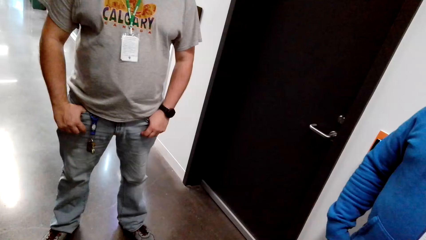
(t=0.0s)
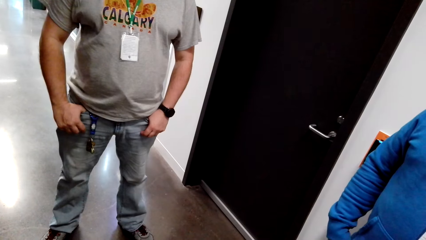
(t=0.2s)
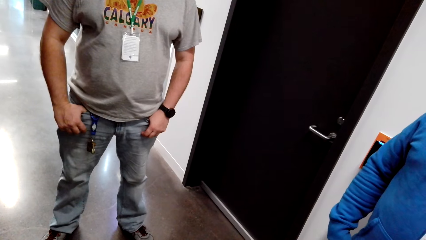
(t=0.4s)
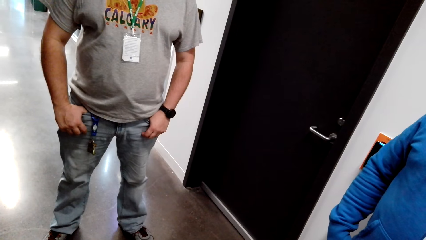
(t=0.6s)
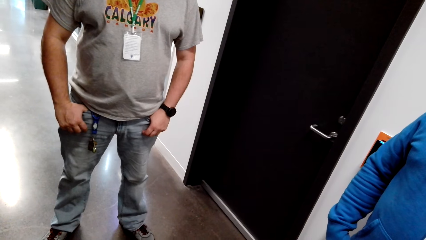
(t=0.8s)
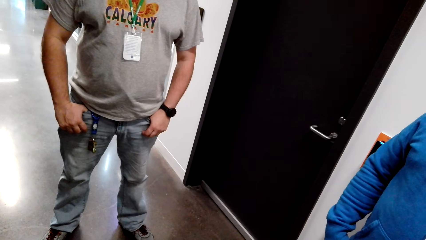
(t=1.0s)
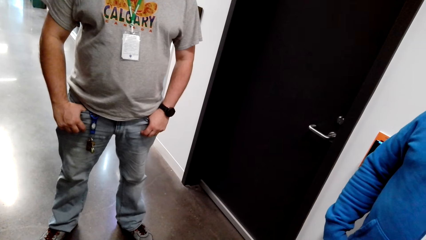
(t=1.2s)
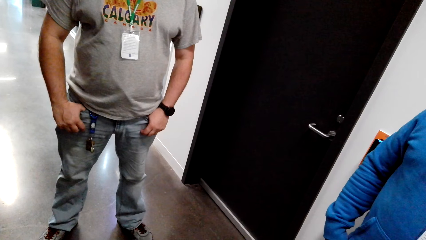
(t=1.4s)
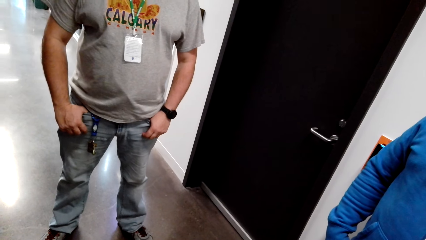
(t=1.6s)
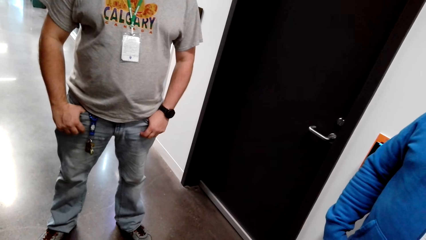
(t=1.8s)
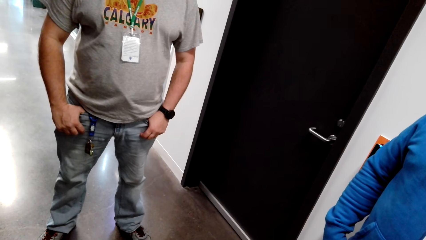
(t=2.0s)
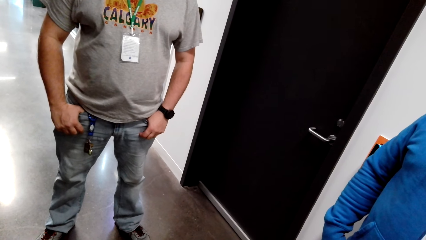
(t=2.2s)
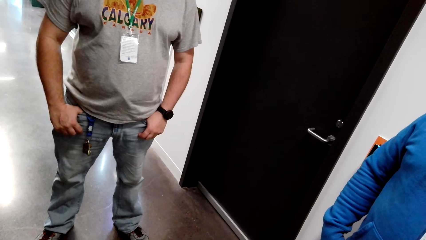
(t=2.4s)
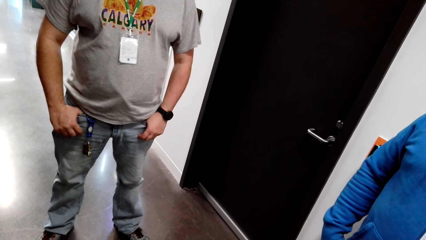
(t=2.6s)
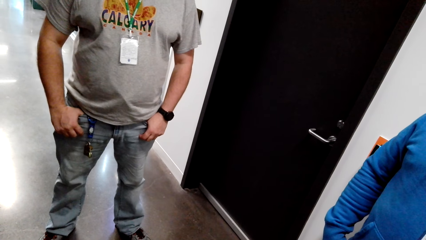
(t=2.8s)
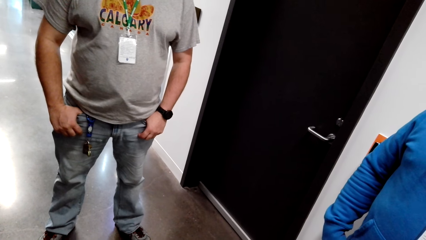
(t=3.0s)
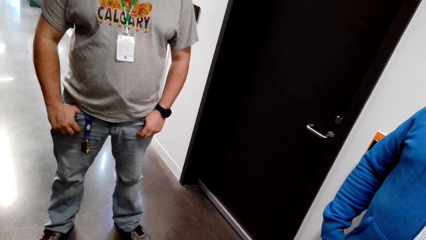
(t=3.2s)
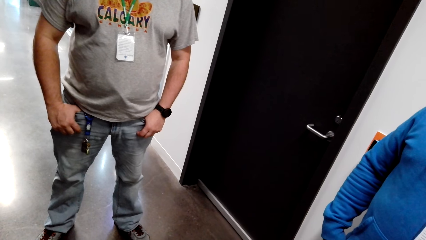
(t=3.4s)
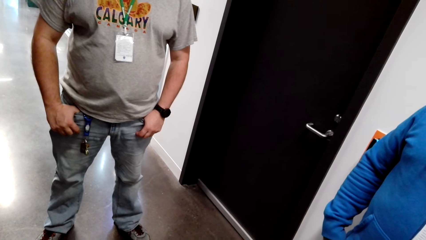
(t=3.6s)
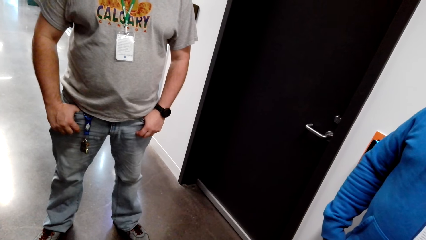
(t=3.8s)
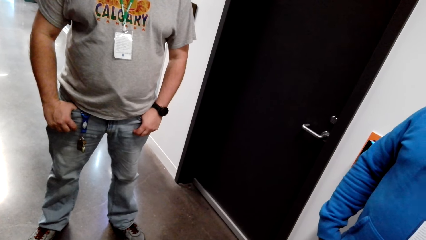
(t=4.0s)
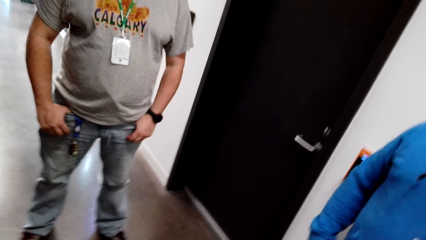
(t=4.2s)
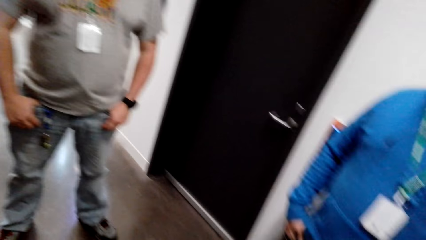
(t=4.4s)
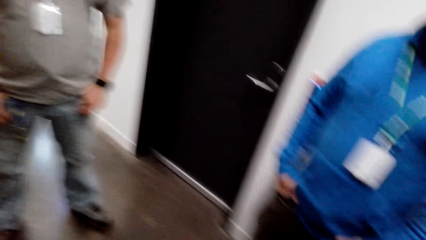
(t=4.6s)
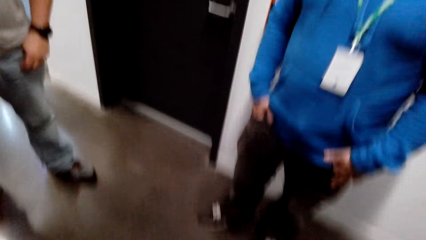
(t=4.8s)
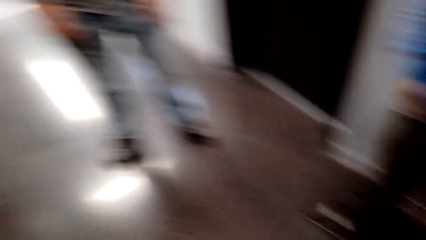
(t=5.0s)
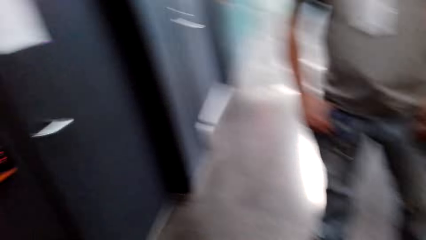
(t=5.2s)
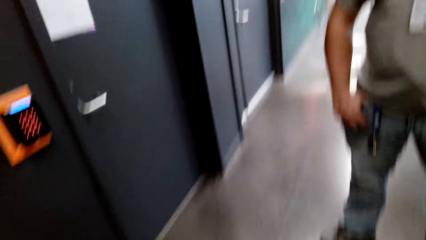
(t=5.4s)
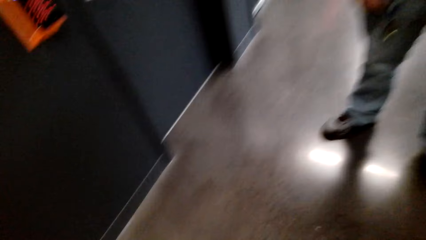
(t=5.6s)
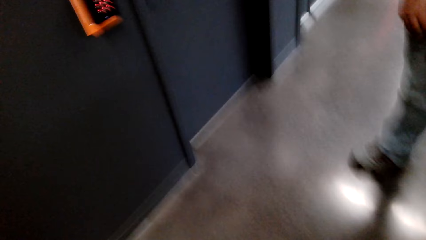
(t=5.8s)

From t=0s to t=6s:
The camera wearer stands in the supermarket.

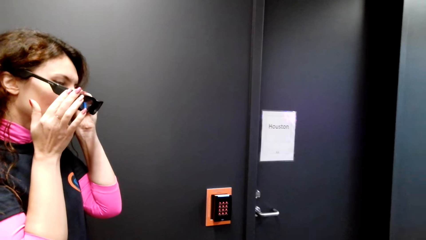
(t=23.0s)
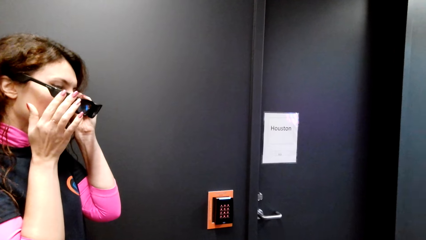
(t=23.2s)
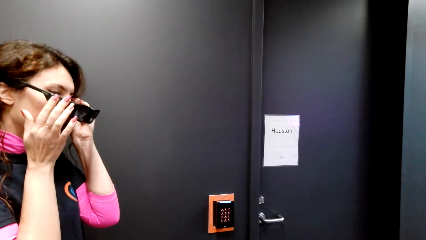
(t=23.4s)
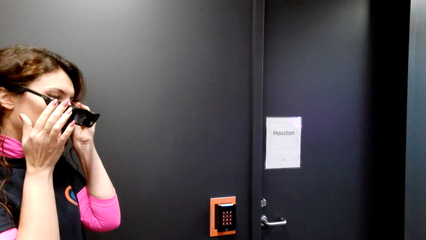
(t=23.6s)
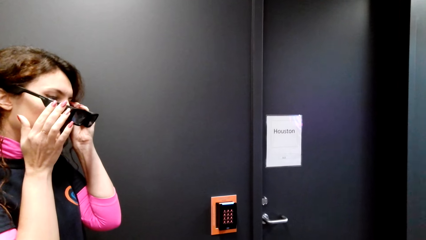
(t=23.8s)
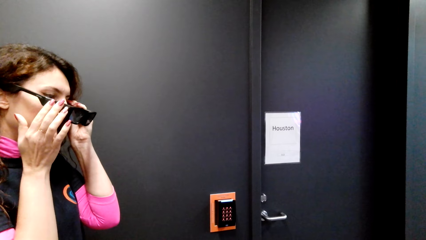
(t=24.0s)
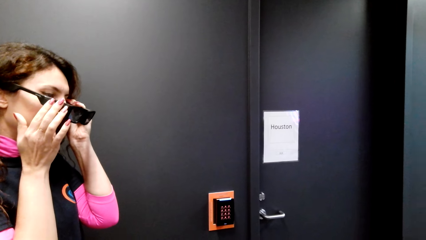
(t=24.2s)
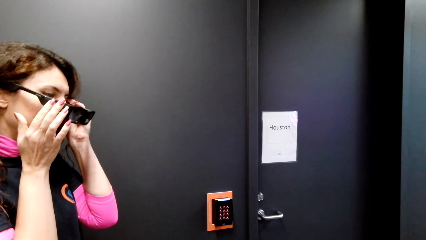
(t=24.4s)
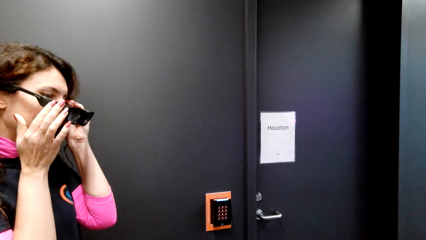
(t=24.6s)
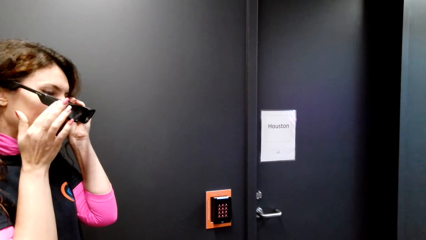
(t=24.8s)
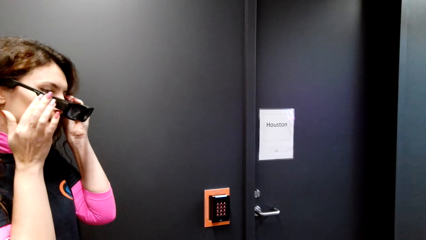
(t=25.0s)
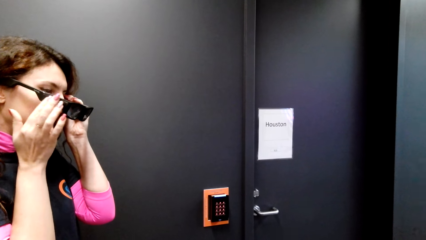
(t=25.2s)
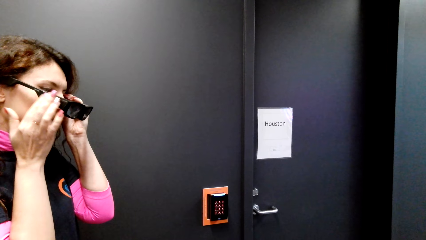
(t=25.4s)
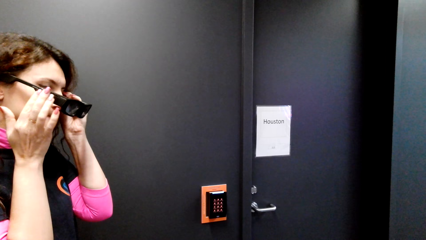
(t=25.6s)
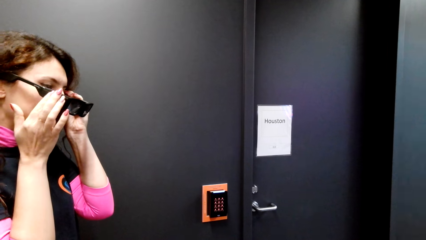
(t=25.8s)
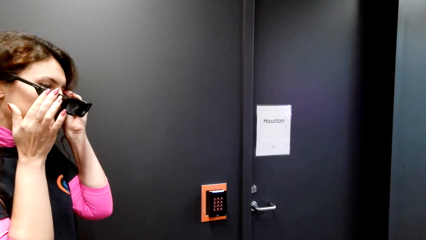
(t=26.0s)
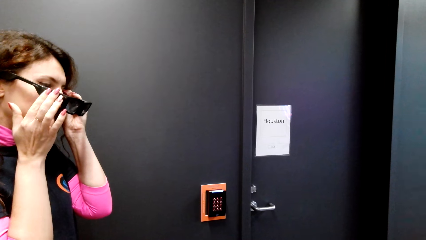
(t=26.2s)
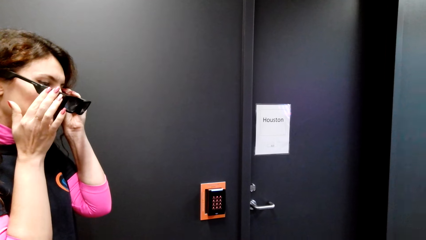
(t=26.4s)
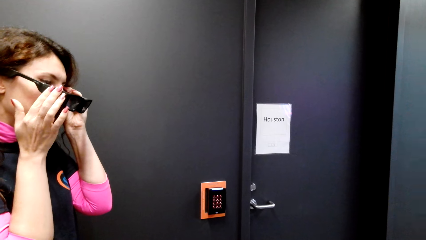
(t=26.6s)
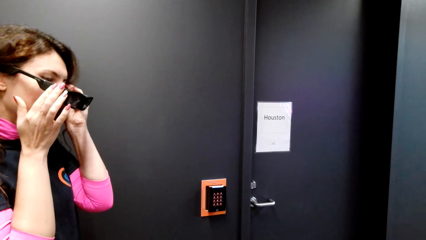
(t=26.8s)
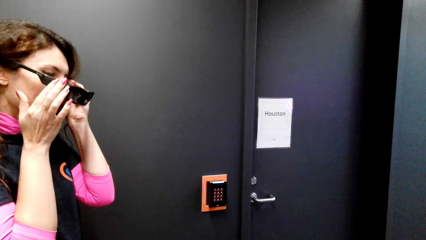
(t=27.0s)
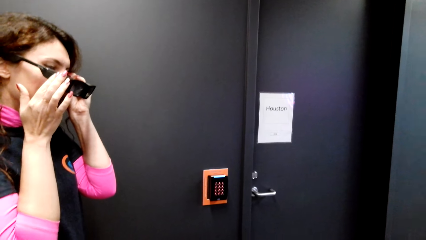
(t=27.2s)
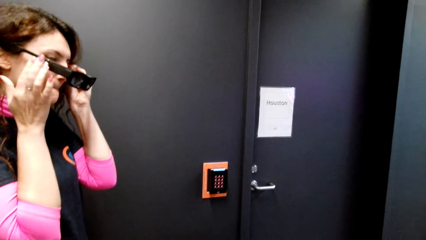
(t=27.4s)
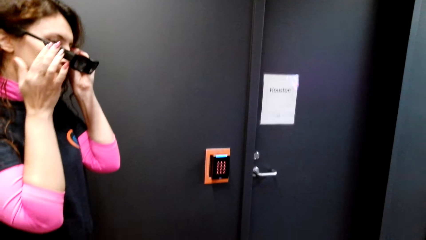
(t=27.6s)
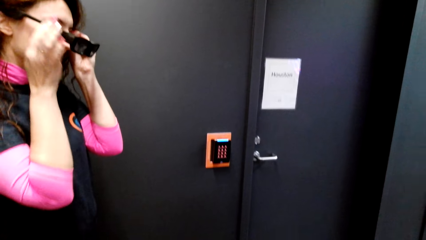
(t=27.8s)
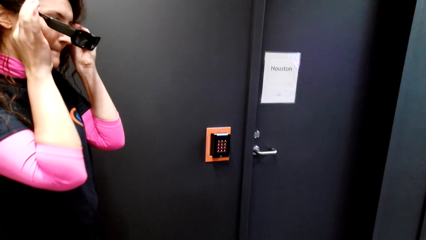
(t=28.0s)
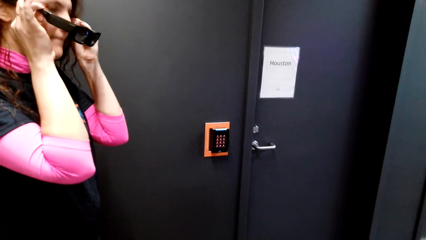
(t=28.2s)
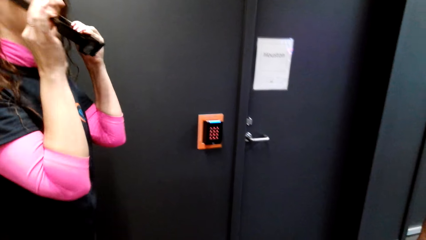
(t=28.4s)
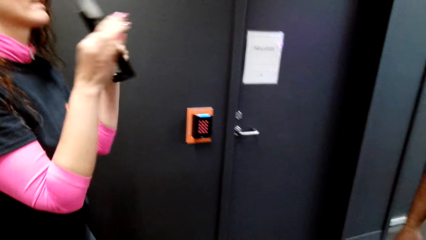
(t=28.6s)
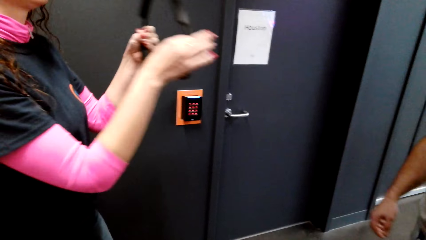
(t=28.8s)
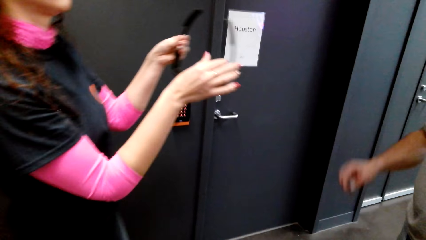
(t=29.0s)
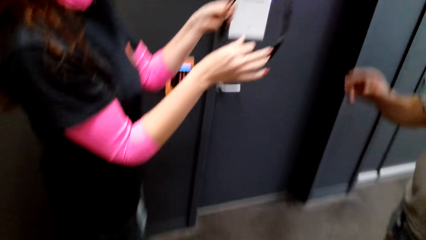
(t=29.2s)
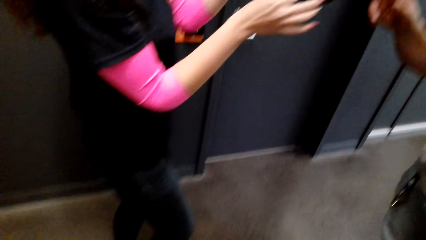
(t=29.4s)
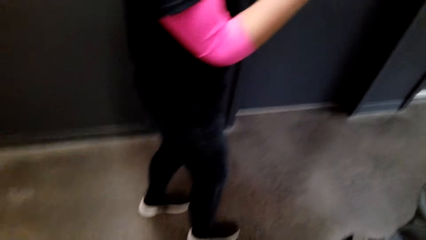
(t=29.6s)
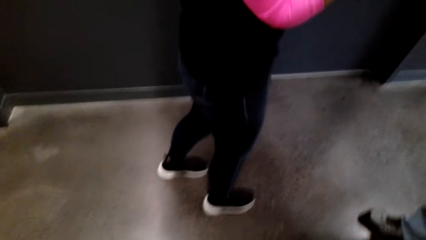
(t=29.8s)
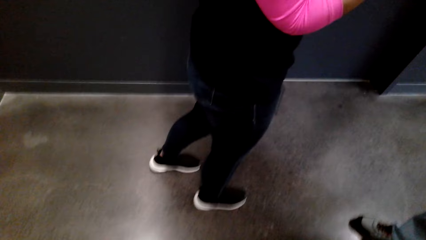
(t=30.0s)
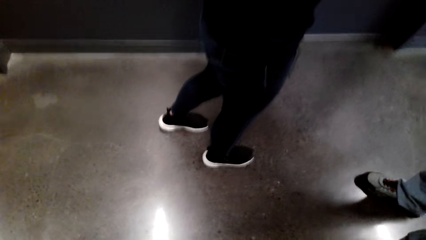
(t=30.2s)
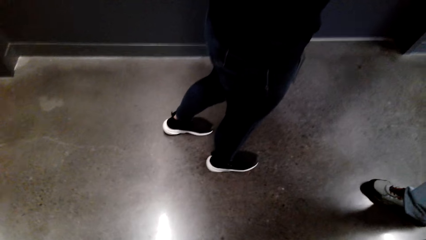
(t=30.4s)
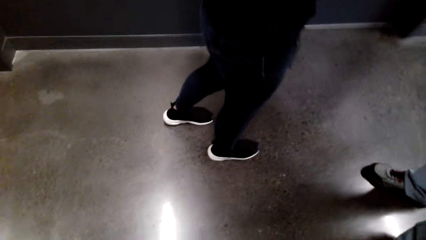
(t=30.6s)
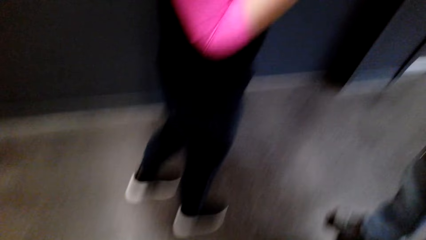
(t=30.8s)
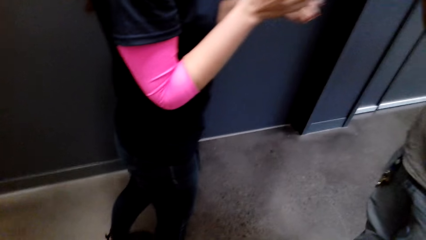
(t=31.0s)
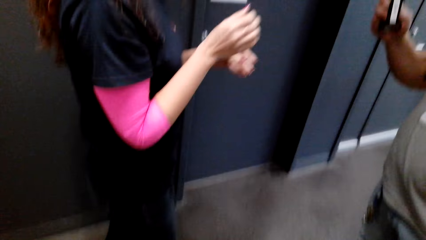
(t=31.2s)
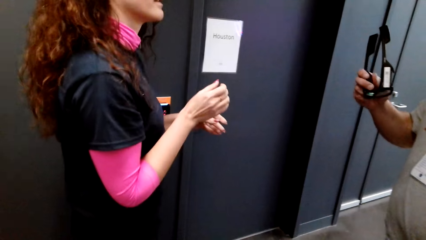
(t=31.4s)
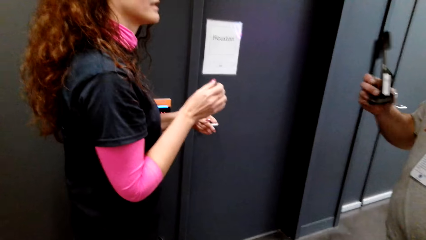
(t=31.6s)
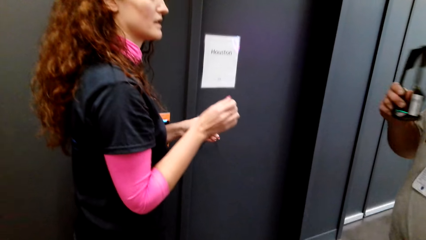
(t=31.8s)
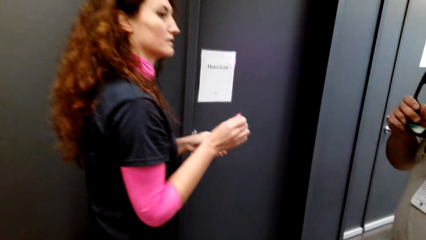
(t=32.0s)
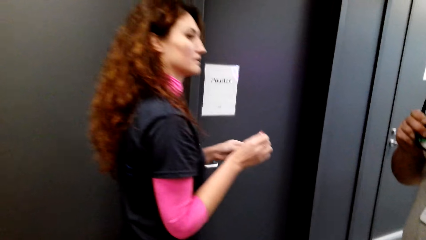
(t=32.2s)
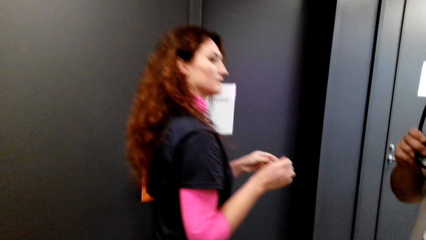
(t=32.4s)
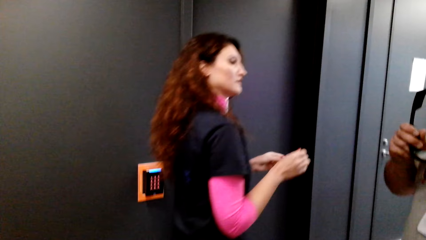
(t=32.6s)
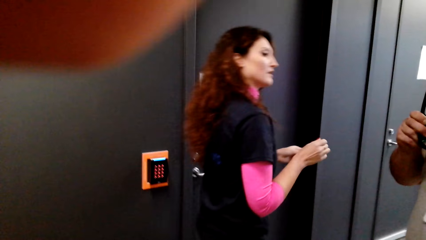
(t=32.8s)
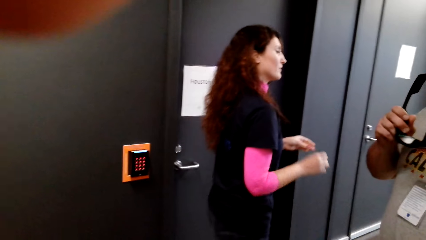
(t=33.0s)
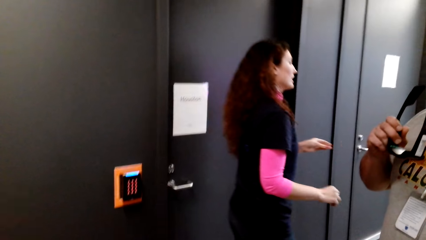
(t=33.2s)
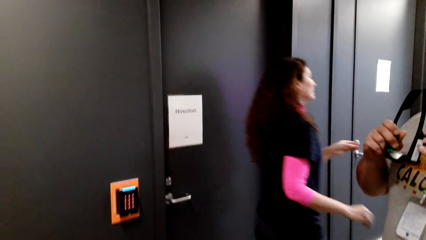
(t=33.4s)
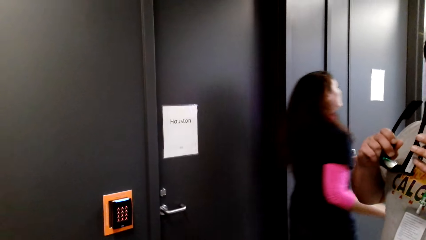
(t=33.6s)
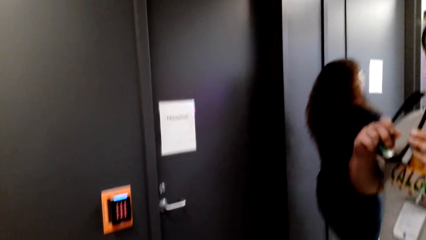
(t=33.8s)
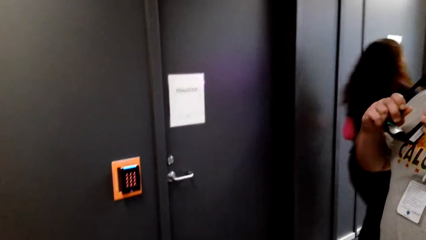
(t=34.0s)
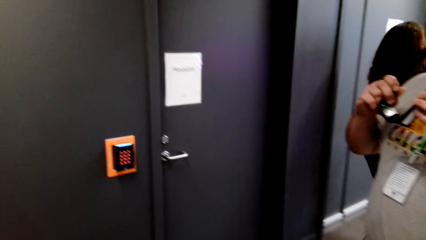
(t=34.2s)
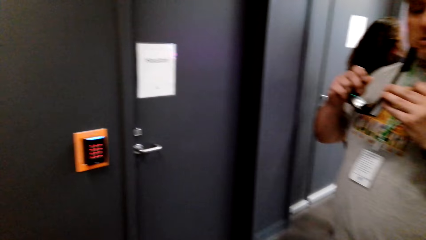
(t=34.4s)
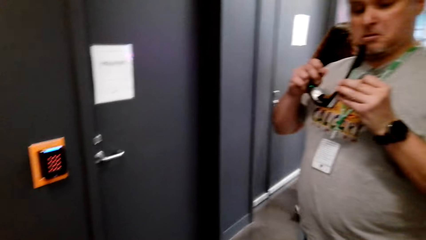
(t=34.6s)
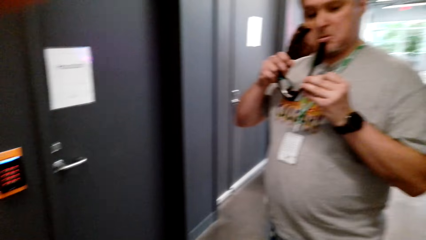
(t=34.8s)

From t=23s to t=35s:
The camera wearer looks at a lady. The lady gives shades to a man.
